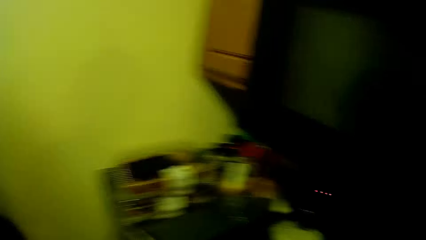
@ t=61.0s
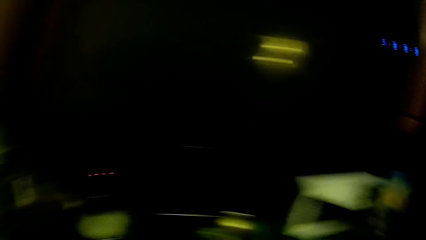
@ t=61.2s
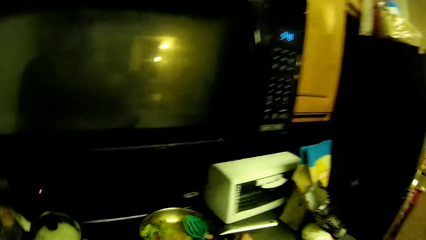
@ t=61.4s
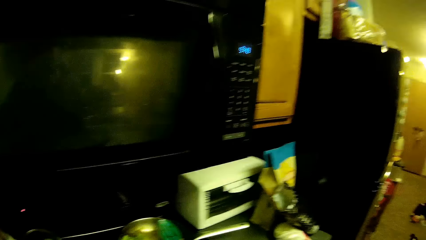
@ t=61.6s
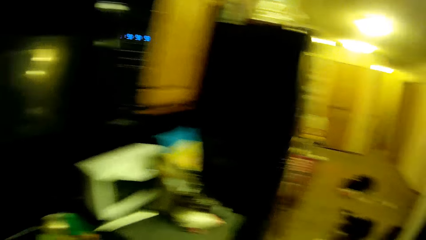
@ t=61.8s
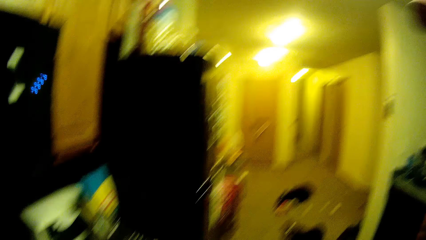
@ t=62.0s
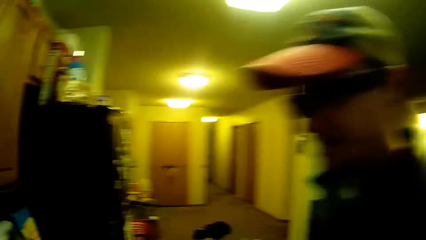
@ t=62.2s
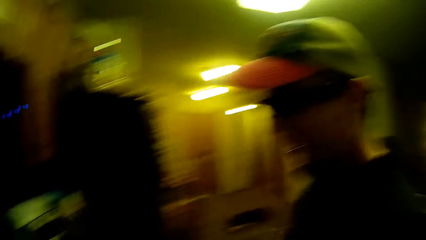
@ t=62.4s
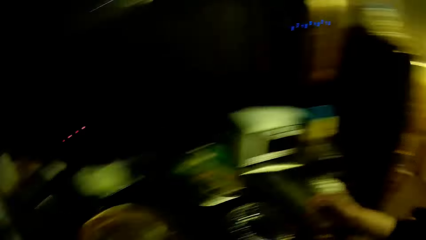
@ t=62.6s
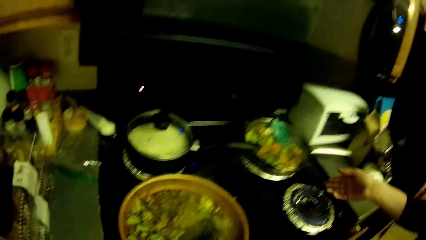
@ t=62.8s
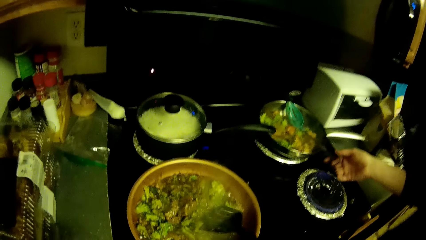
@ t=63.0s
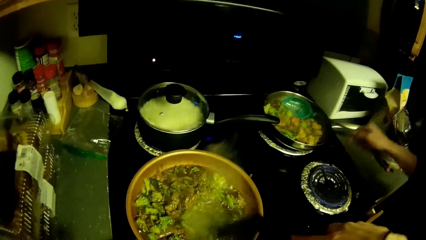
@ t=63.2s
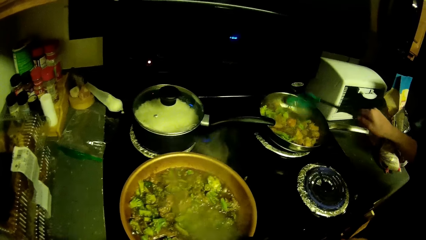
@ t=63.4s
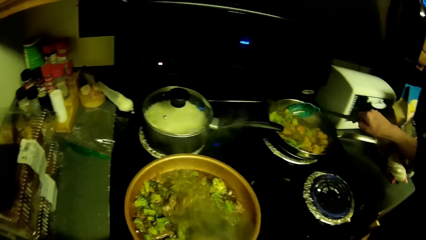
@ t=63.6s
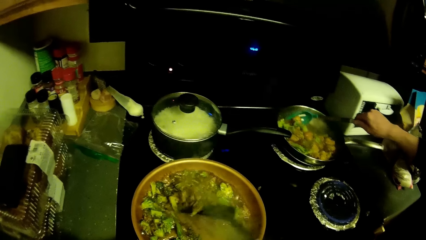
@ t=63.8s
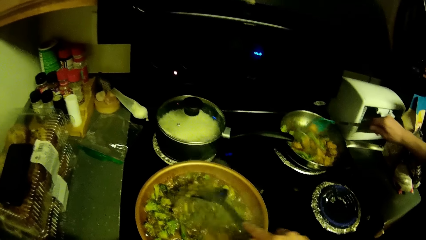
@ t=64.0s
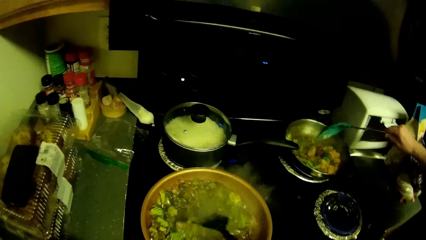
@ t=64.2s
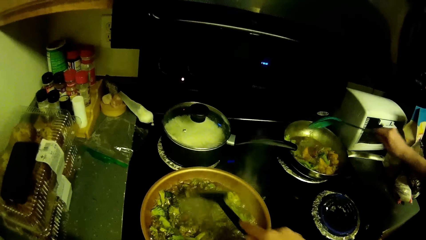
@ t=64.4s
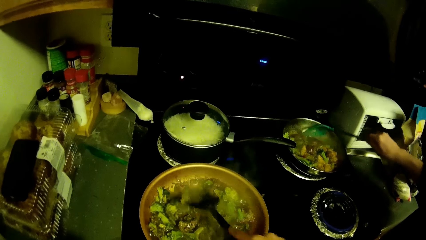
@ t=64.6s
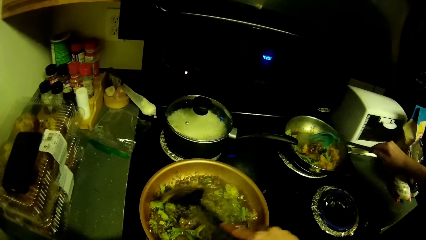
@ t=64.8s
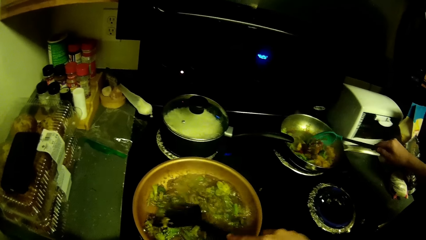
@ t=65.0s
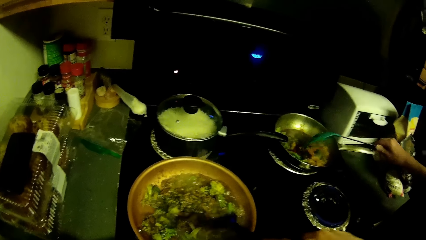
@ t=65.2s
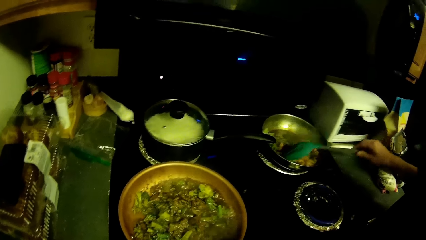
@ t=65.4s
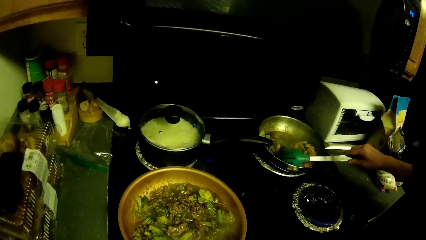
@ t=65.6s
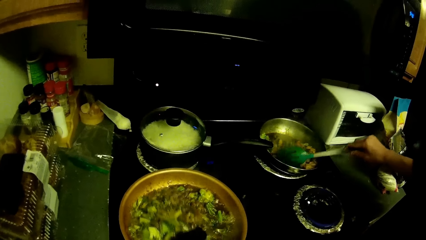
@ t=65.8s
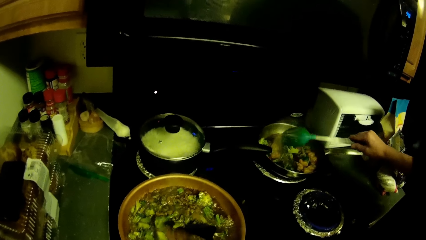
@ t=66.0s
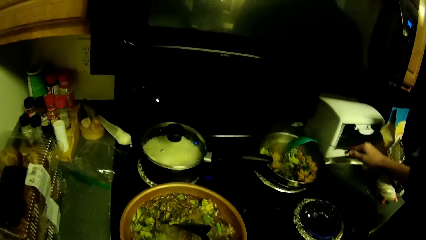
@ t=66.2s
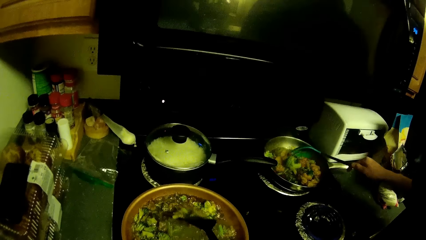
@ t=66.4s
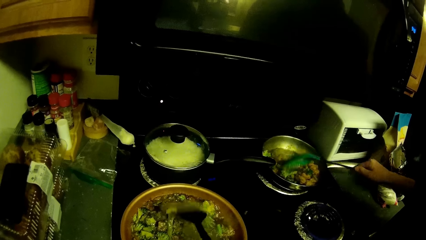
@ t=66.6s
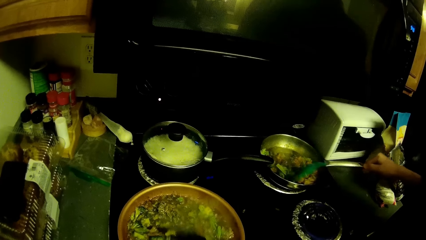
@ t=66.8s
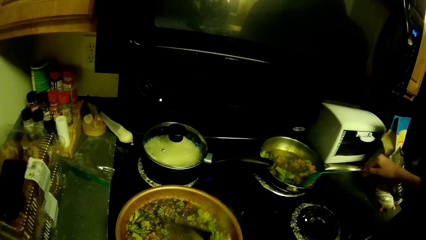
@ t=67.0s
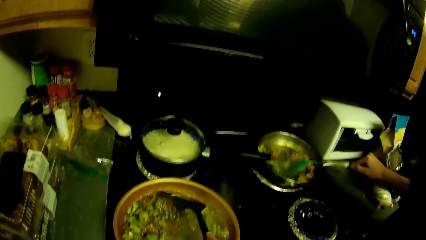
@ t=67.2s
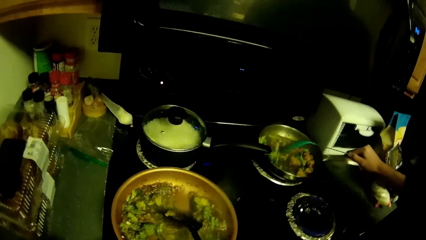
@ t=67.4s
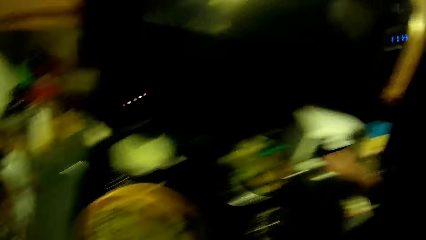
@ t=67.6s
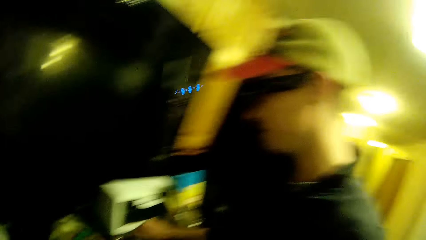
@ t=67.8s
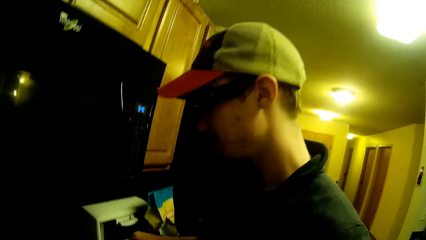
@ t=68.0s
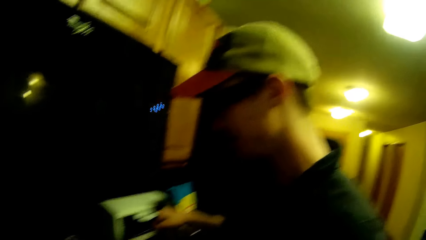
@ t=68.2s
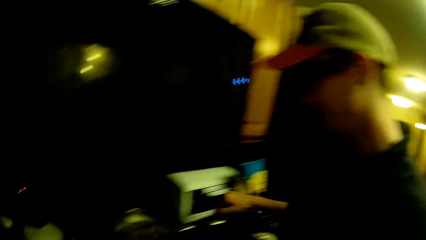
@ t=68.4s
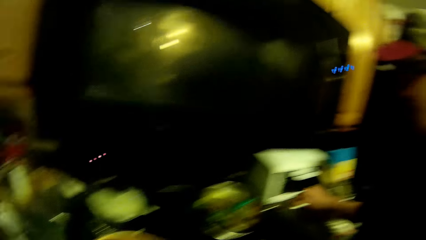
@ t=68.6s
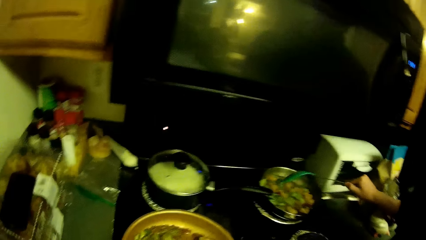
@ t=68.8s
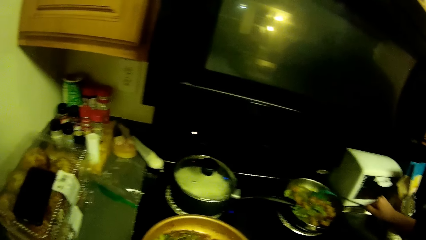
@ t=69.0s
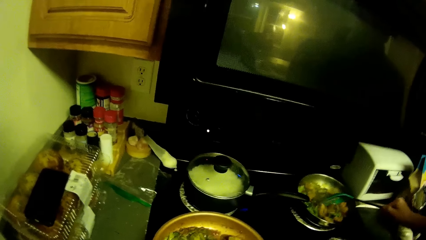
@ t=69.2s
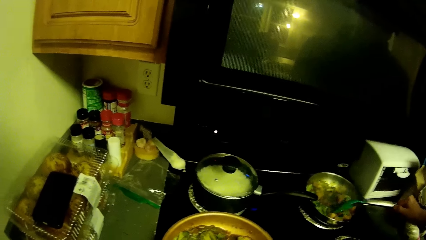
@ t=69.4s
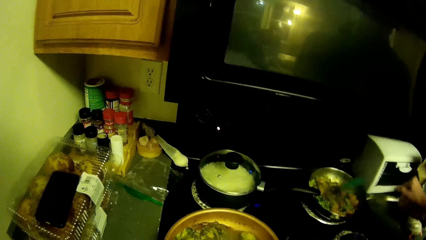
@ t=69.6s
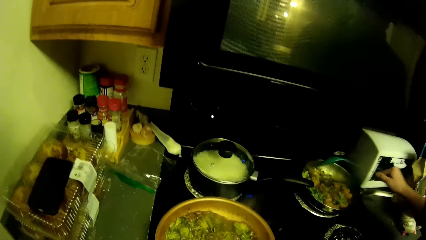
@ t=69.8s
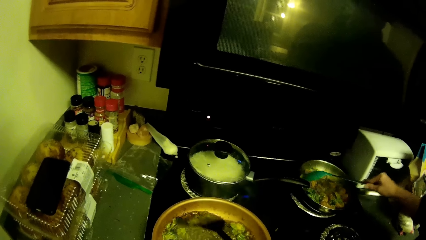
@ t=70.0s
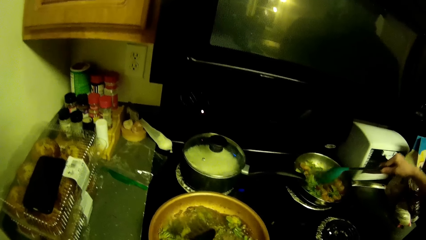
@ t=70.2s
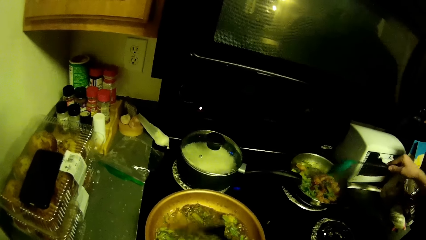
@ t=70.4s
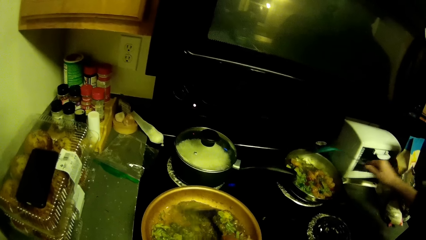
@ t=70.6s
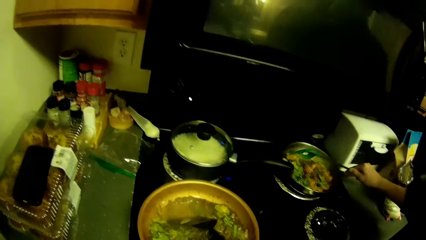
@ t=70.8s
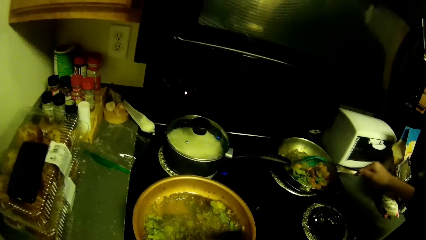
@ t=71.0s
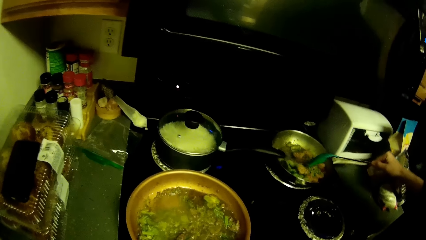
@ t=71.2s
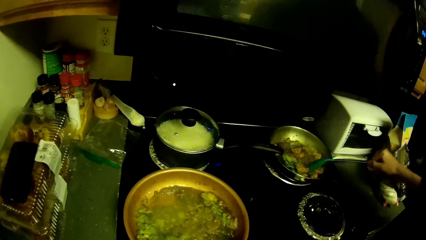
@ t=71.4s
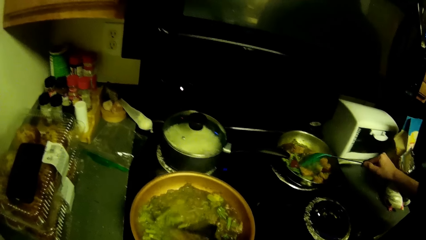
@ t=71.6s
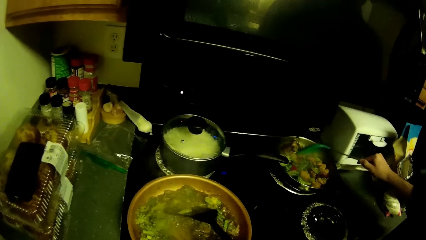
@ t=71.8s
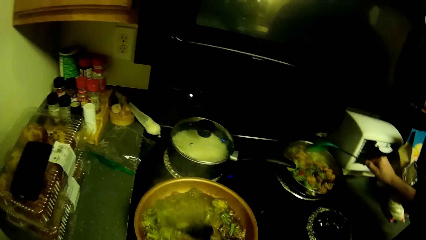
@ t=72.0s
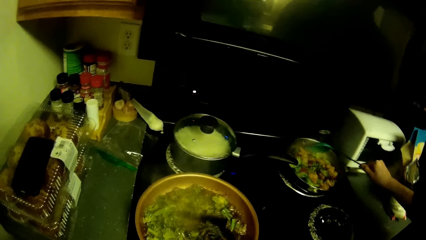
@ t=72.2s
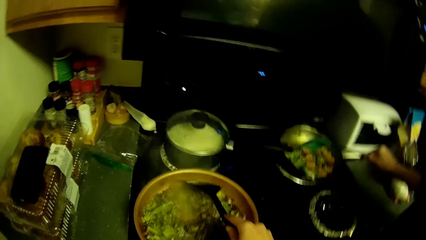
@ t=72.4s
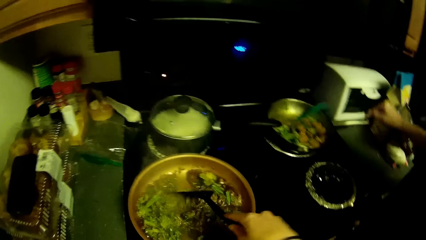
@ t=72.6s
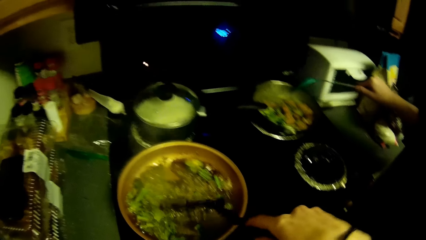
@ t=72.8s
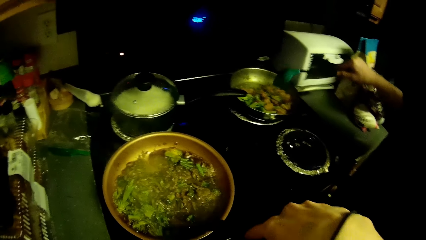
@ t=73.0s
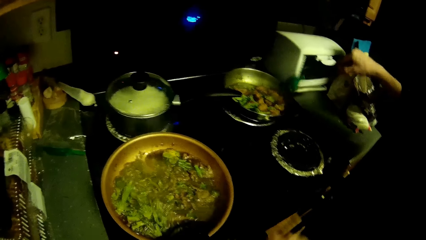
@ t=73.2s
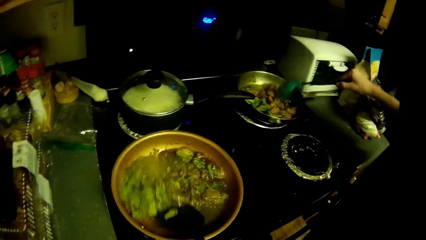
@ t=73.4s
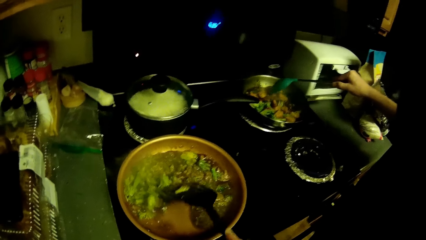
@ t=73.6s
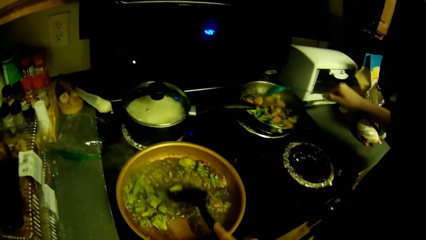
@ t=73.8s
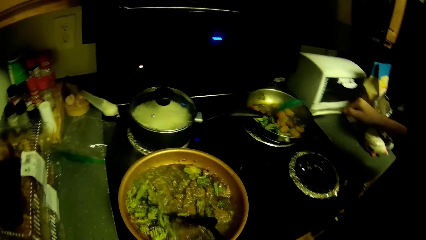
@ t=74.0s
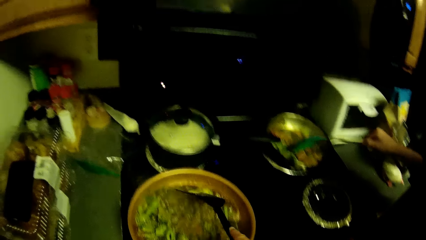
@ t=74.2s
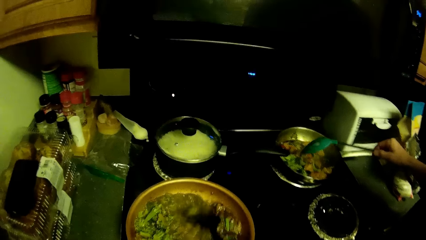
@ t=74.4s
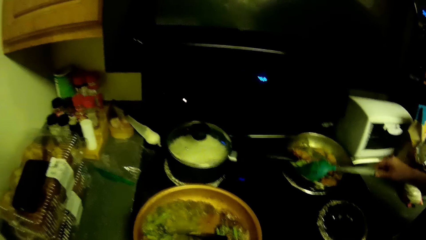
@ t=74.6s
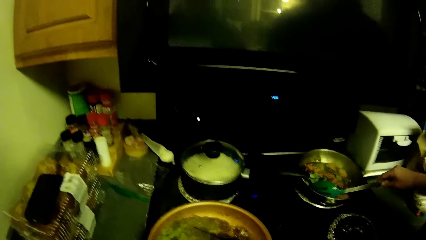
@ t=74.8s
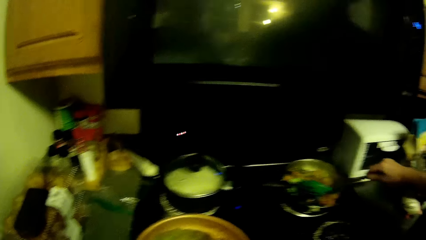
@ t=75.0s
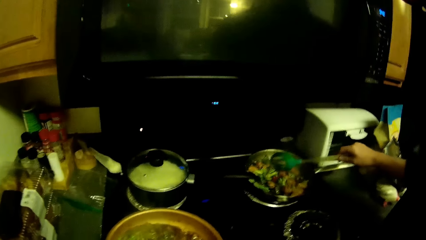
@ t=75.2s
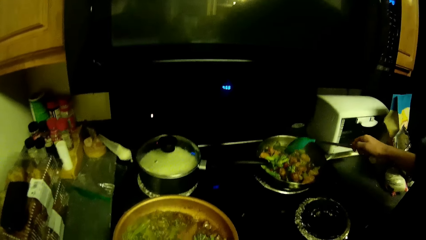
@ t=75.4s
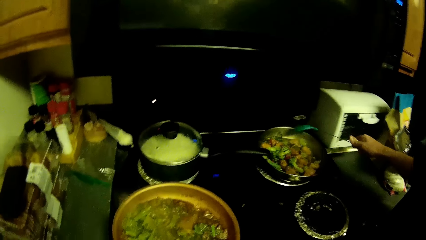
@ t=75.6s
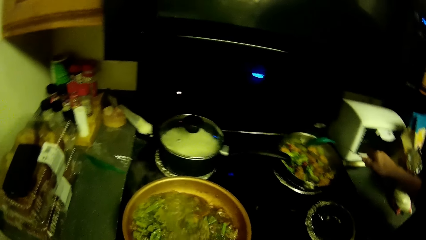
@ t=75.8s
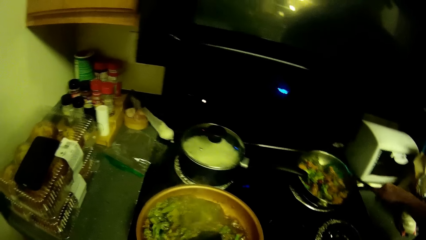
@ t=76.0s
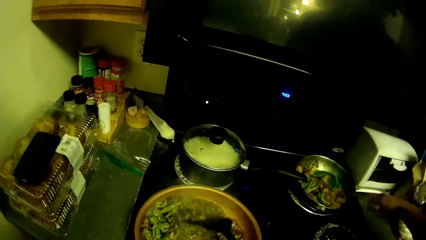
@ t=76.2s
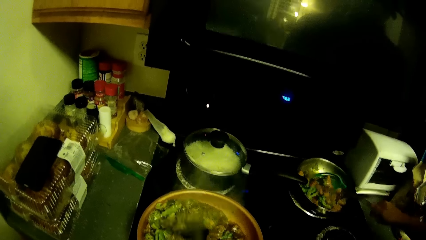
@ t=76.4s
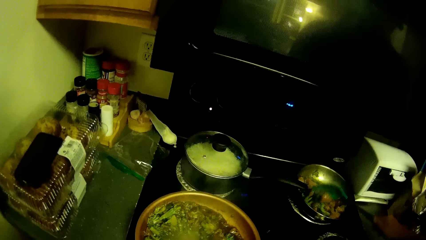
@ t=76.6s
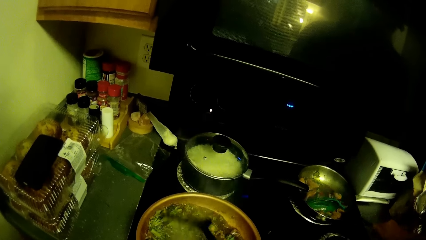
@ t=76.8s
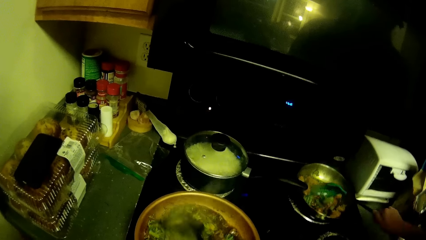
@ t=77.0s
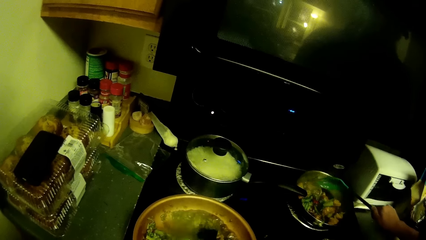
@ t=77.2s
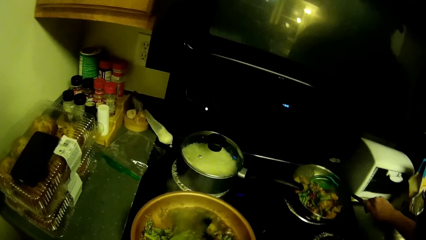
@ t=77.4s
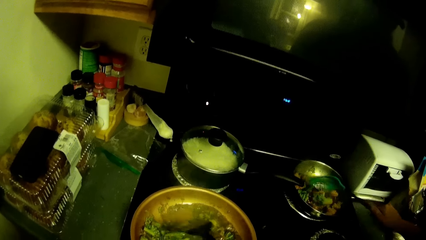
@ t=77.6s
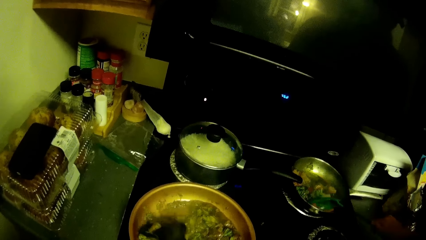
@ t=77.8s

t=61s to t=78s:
The camera wearer cooks. They look around. They stir the vegetables in the cooking pan with a cooking spoon. A man stirs the salads with a cooking spoon. The camera wearer looks at the man. They stir the vegetables in the cooking pan with the cooking spoon.
